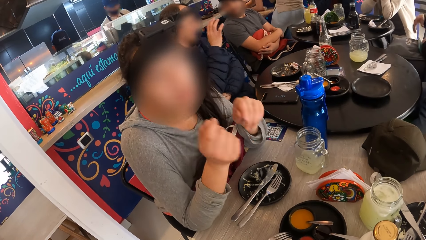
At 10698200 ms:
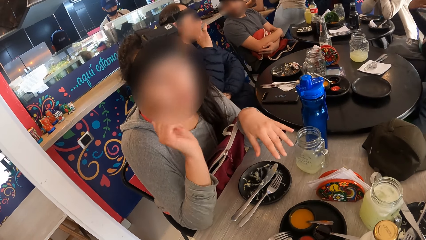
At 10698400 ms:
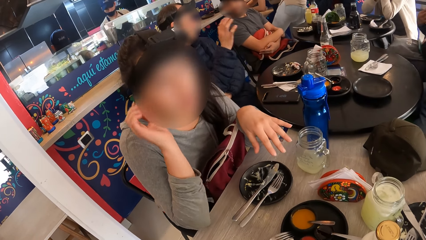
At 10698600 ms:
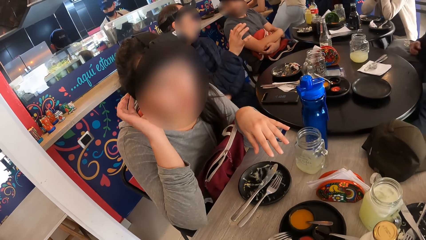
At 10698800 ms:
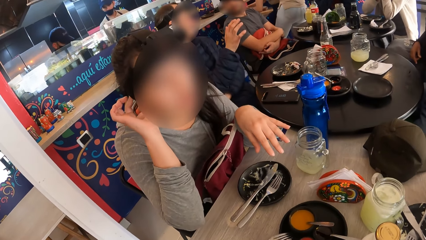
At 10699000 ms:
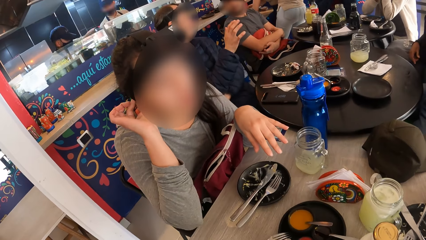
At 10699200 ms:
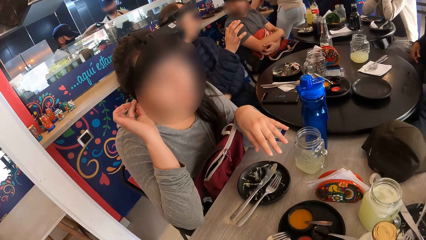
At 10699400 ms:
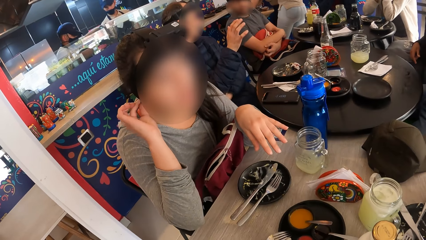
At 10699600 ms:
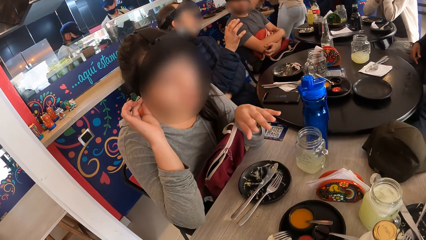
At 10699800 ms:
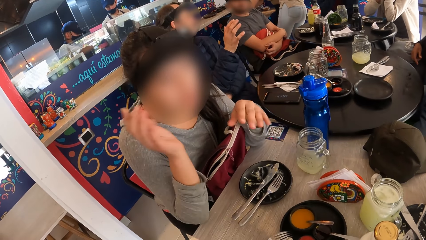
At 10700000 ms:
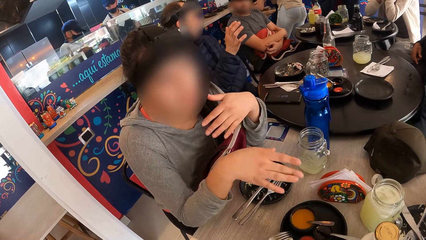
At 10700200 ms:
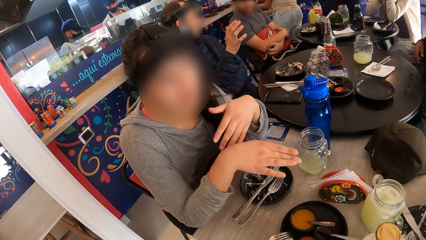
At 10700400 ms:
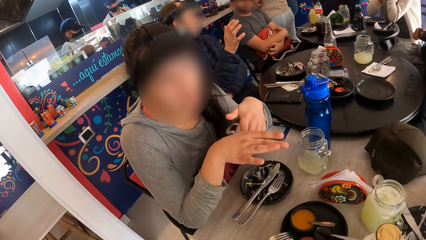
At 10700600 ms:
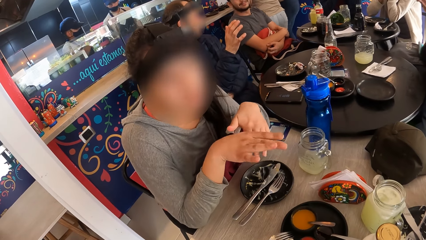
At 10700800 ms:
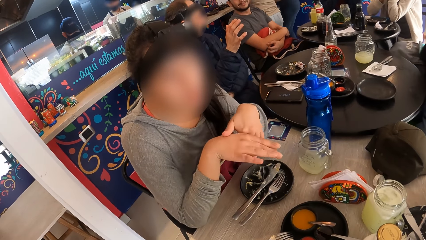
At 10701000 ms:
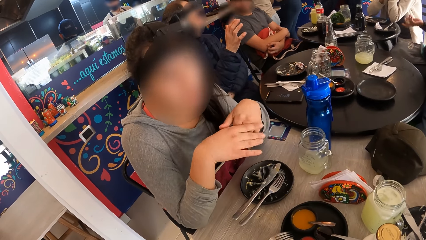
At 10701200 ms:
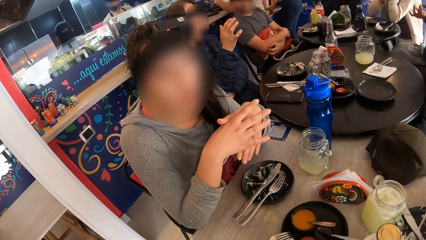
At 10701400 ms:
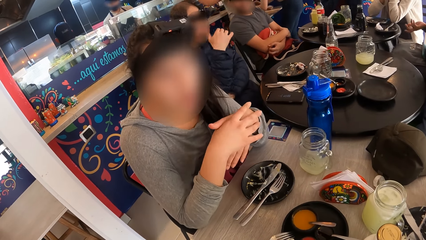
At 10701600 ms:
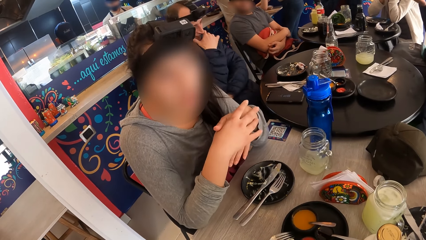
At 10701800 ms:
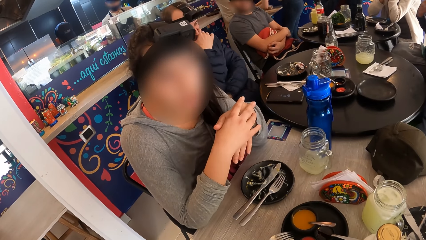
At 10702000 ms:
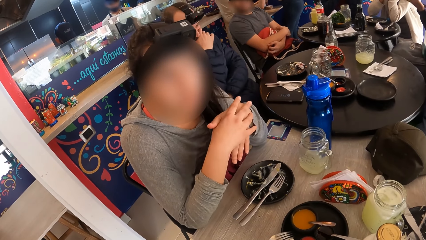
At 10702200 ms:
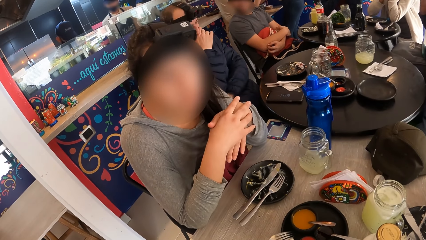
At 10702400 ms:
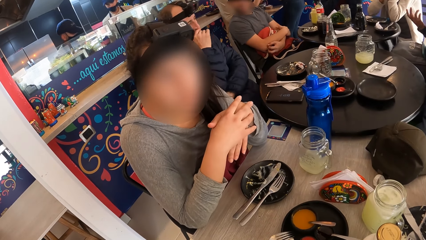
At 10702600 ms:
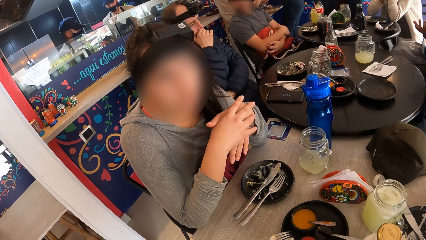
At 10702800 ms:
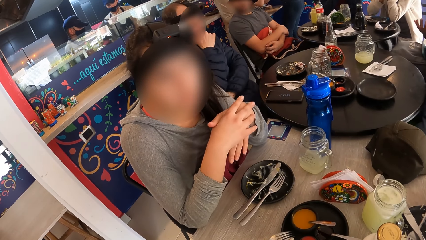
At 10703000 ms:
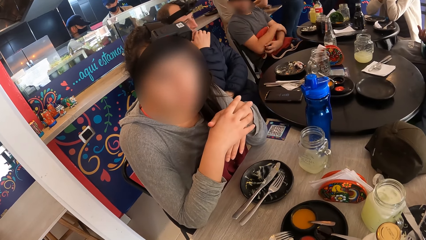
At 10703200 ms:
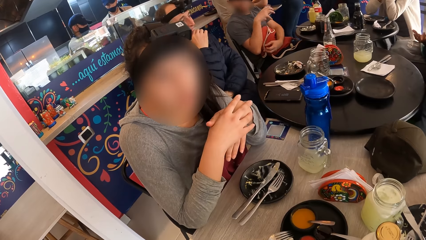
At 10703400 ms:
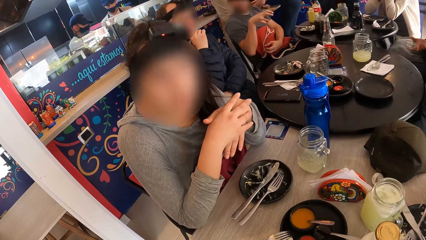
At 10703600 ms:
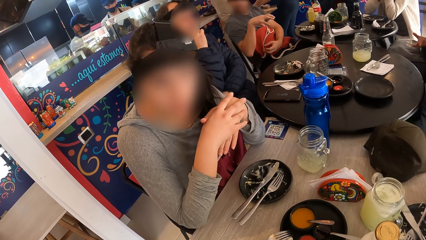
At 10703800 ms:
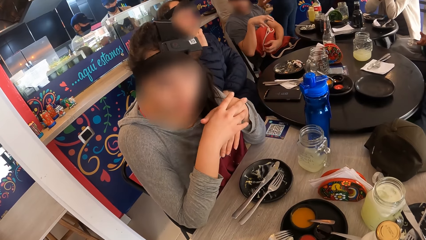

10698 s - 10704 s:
The woman touches her hair with her right hand.

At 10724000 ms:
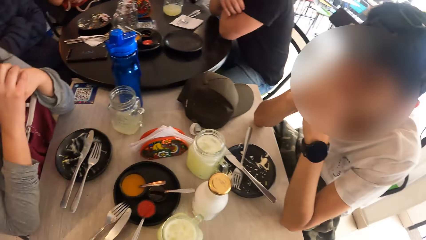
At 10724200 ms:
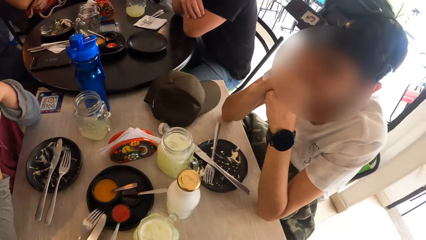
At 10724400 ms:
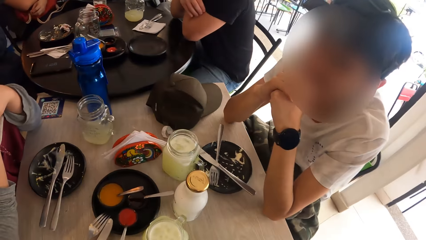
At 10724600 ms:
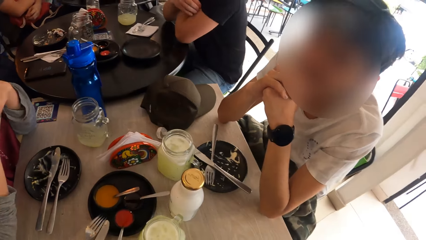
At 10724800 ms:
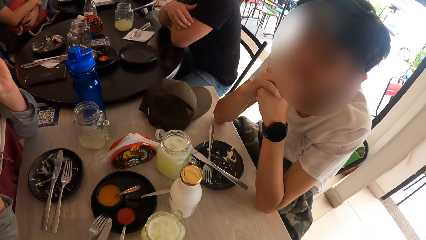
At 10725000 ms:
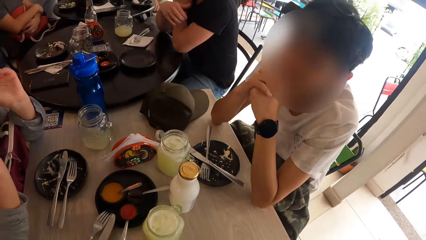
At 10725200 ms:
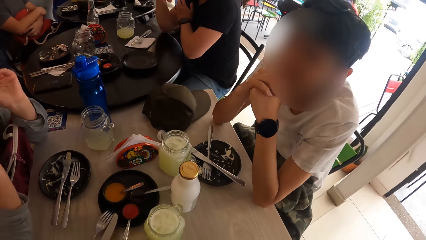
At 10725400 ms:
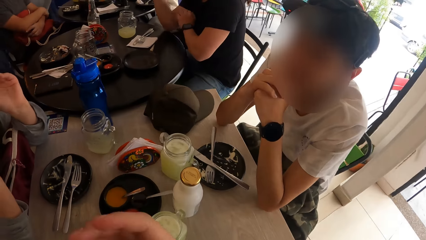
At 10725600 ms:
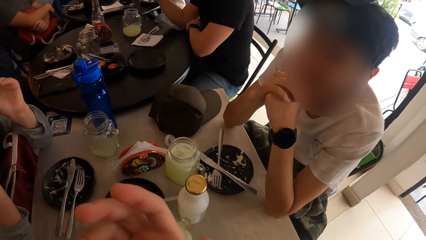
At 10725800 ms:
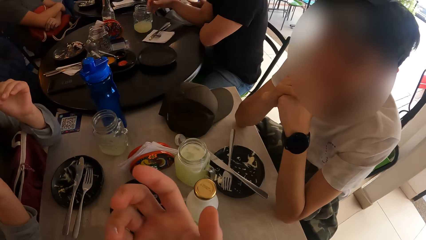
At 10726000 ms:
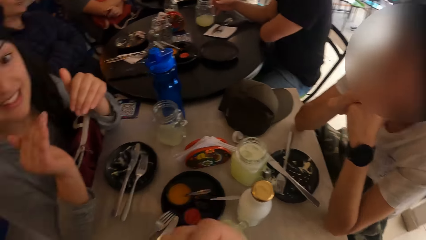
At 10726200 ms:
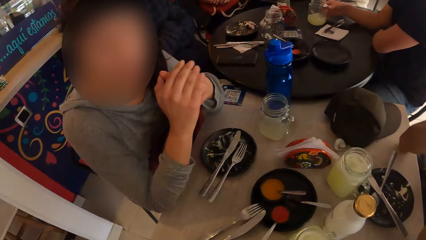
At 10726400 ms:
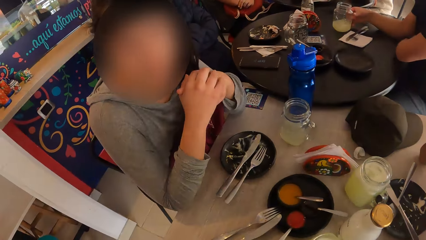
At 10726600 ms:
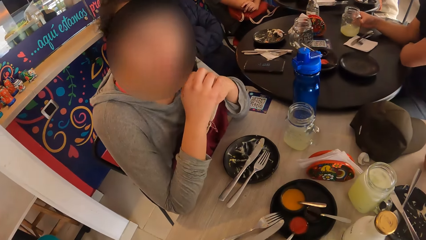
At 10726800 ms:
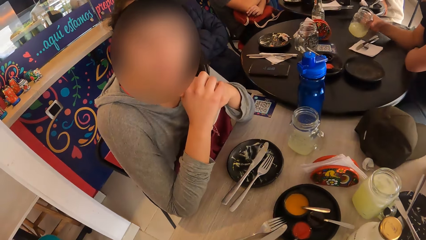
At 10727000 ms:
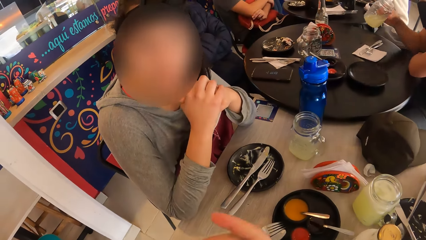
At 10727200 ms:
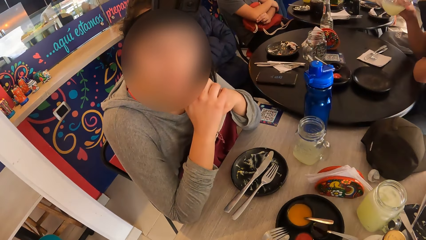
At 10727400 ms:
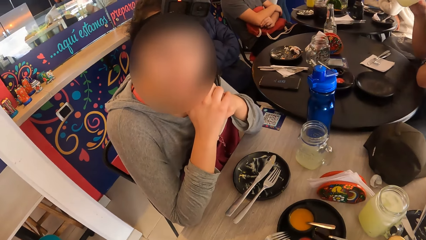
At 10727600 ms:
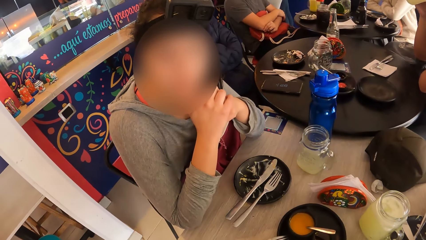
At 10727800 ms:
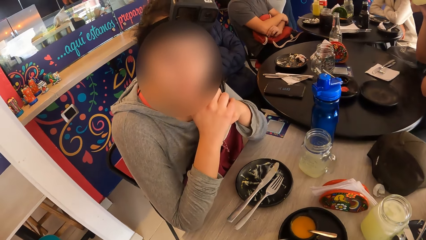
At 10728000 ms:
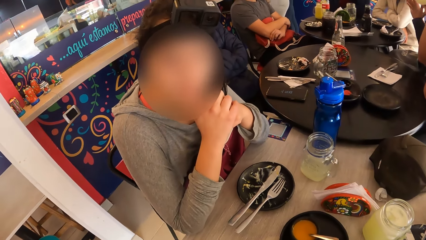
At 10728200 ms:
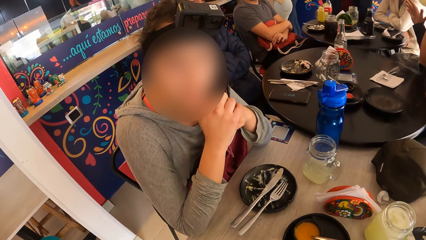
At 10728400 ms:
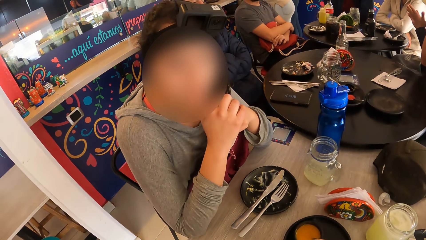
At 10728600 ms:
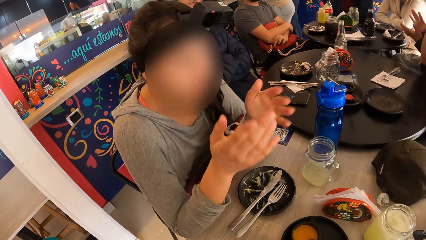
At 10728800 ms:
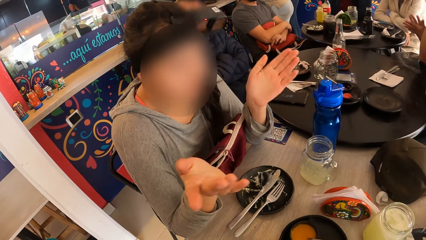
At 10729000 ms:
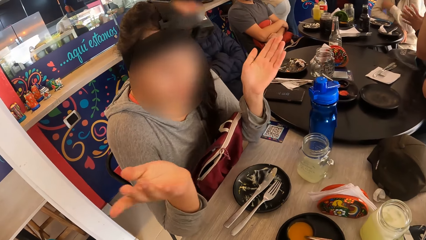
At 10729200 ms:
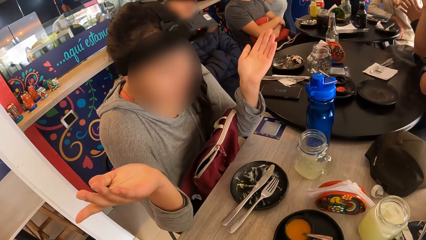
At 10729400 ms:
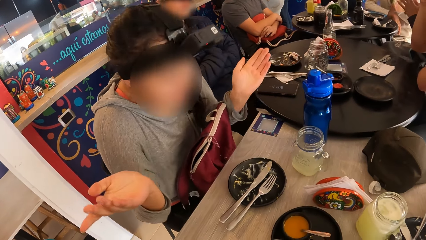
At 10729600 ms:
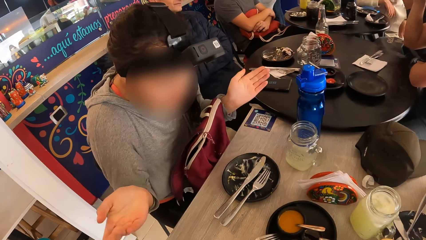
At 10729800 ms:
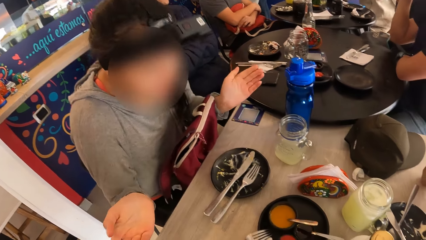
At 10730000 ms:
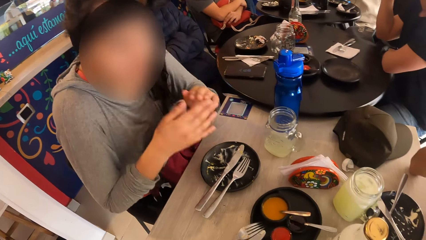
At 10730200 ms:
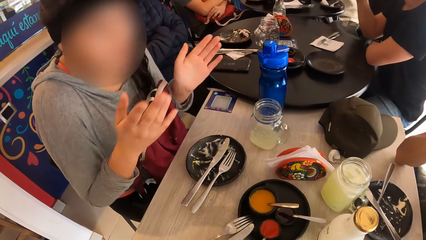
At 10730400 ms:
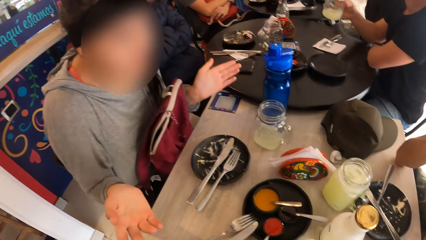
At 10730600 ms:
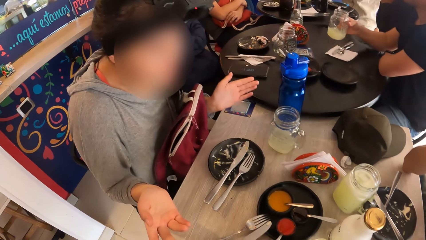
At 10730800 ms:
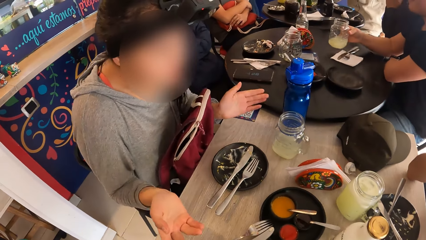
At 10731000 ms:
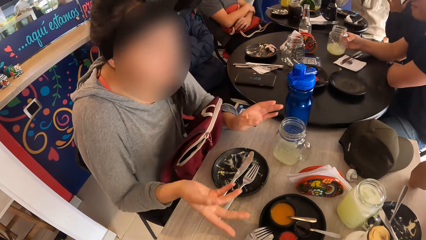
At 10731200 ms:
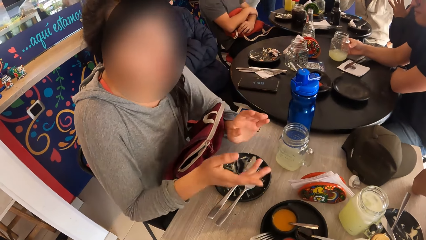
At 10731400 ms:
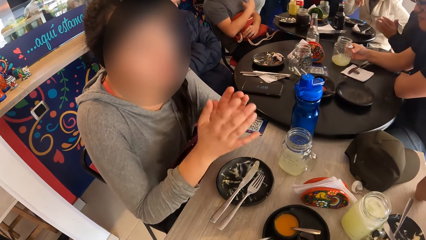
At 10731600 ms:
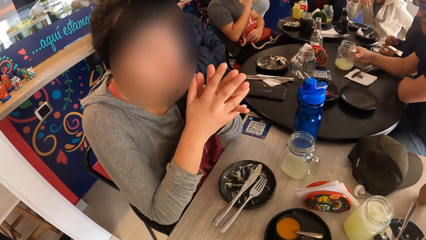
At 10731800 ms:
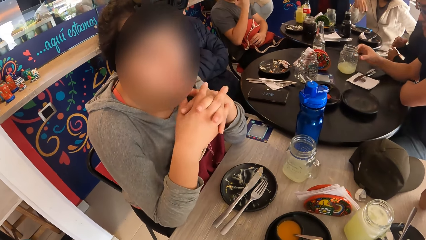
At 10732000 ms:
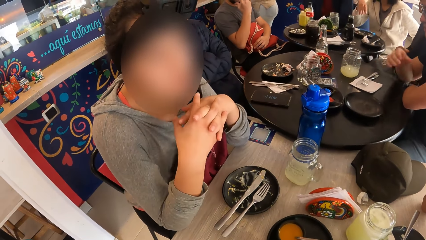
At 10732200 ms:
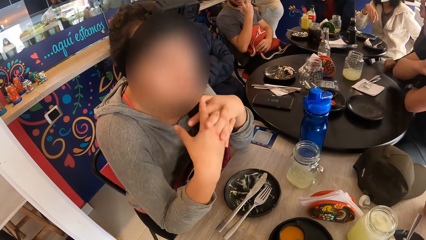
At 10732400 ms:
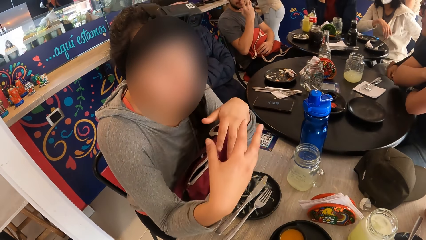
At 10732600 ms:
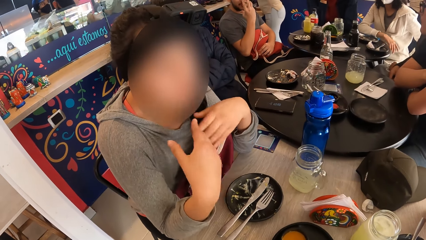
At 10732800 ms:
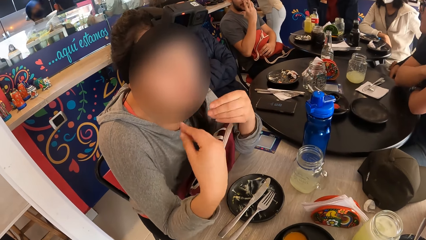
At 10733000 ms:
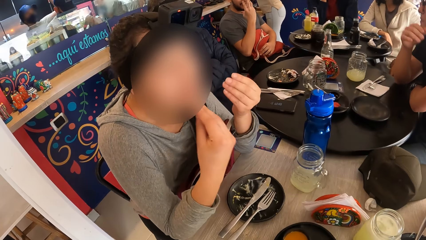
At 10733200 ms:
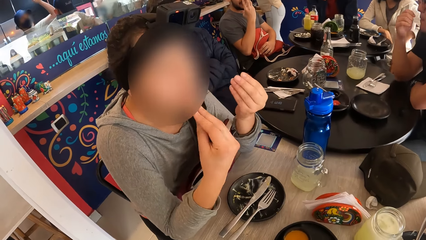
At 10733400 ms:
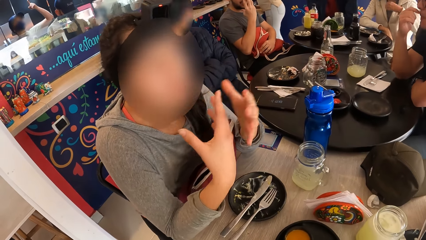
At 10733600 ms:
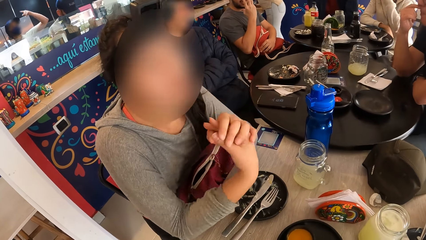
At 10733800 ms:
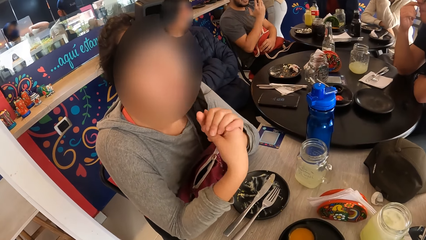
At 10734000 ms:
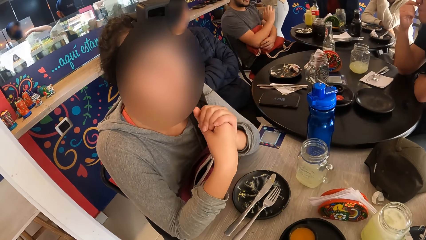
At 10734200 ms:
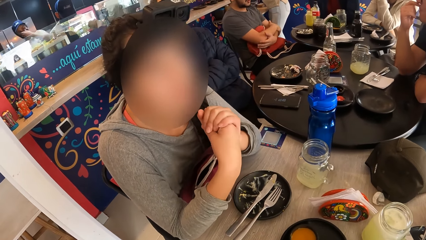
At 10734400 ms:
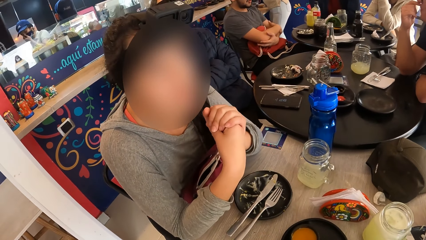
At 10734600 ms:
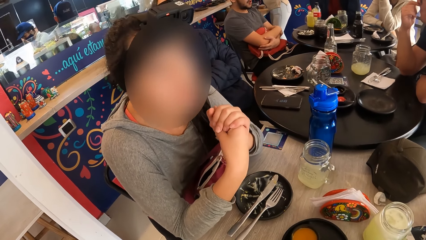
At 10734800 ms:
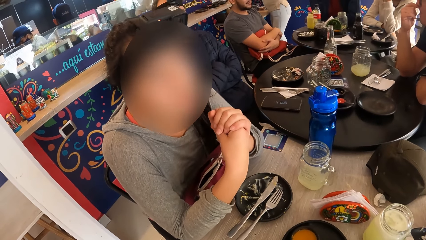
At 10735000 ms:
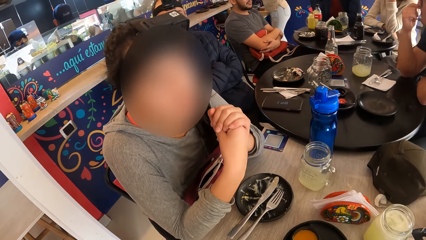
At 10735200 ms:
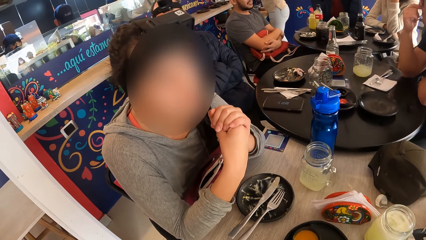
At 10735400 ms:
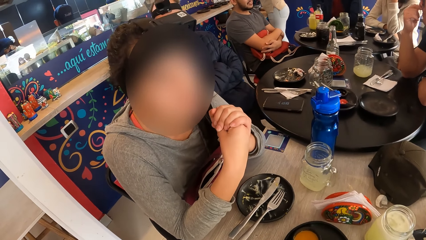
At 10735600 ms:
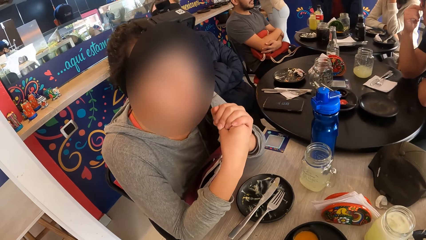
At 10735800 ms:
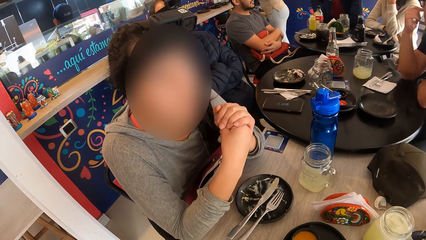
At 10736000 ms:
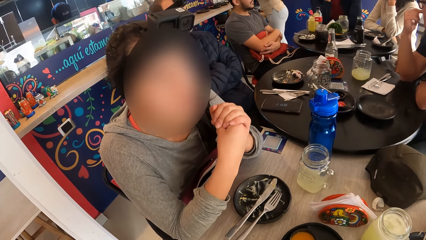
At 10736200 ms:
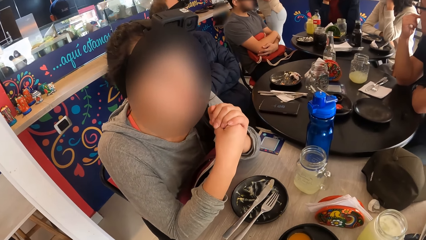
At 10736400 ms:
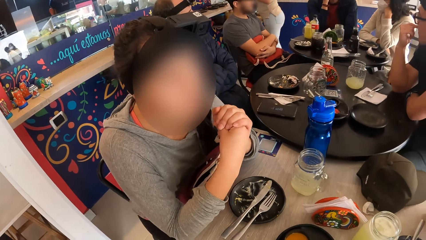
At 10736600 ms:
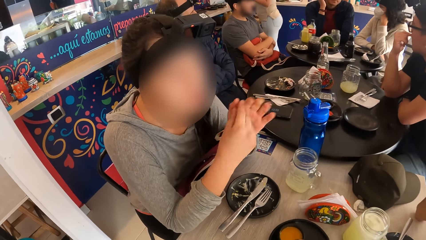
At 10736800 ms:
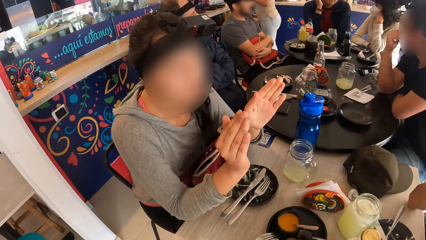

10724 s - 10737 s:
The camera wearer points at a woman. The man picks up the cup on the table with his right hand, drinks from the cup in his right hand and drops the cup in his right hand on the table.
